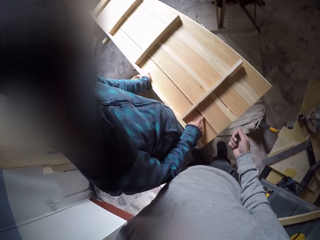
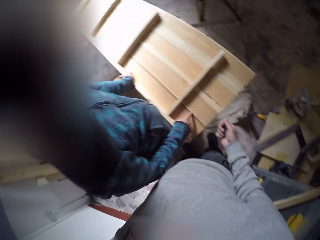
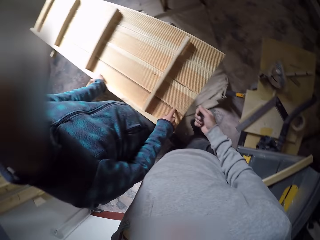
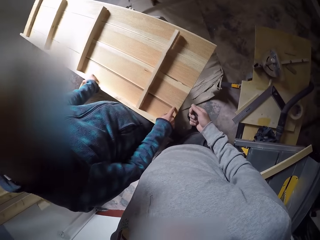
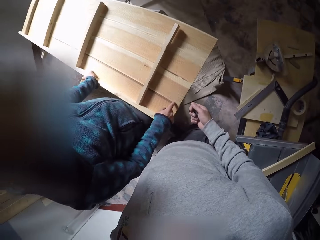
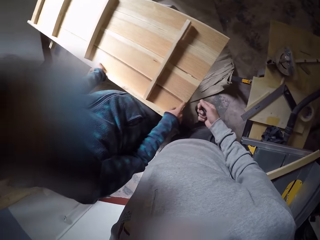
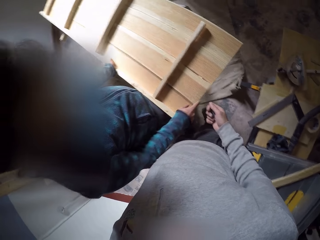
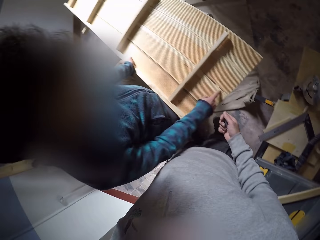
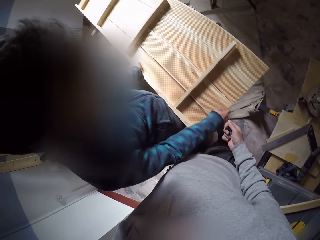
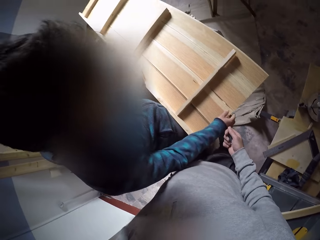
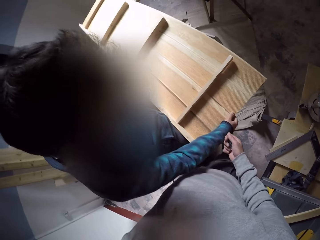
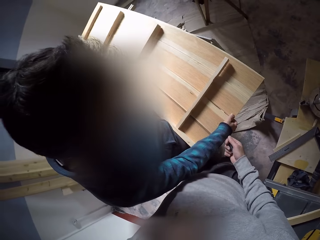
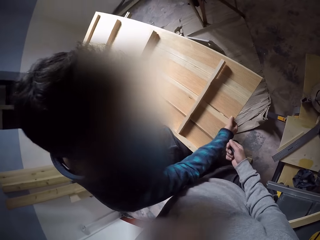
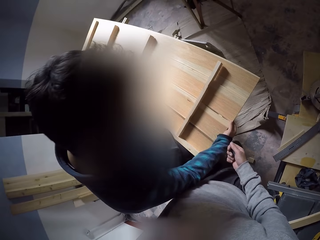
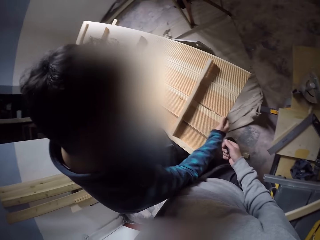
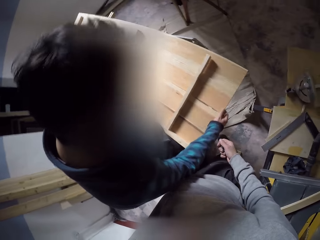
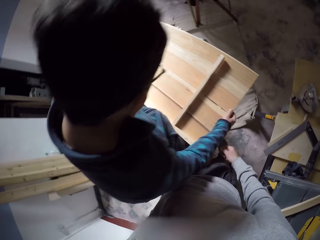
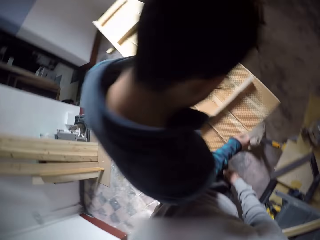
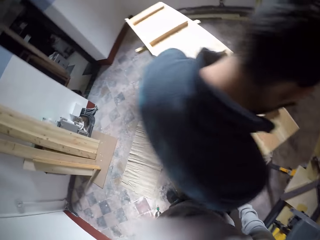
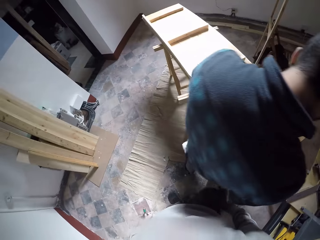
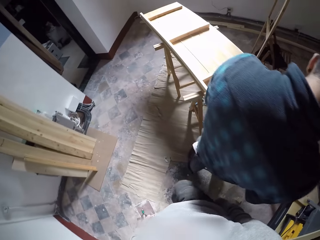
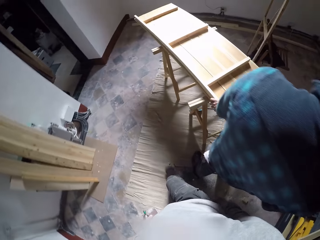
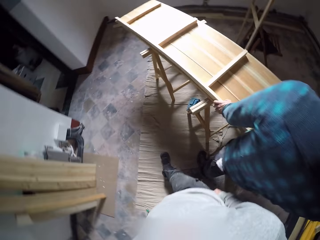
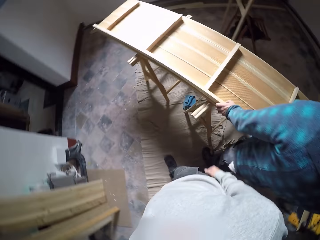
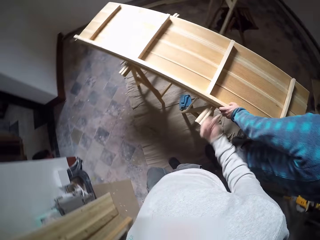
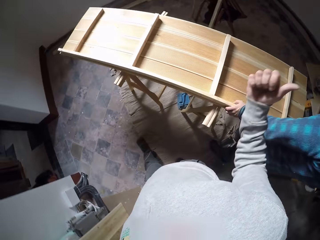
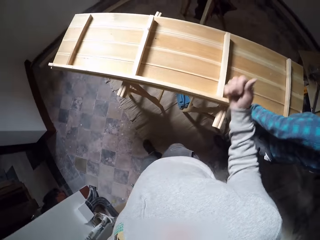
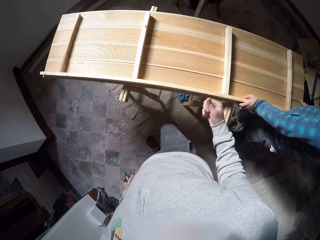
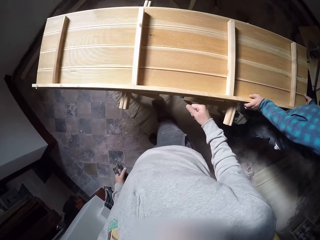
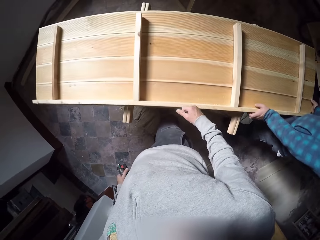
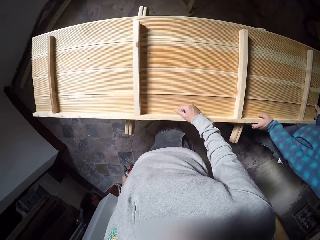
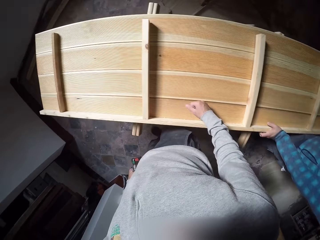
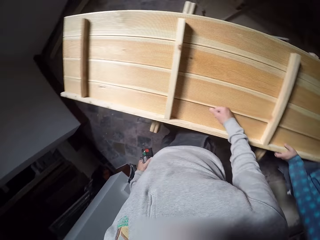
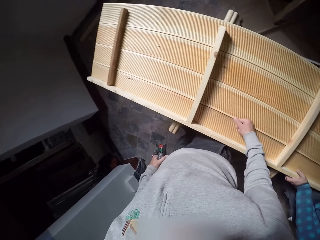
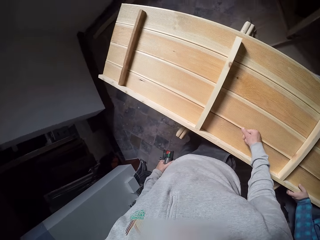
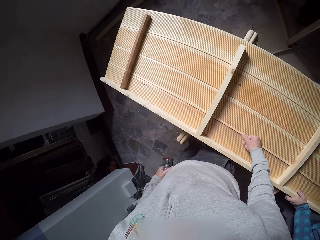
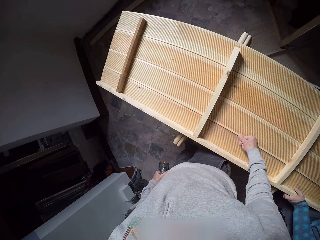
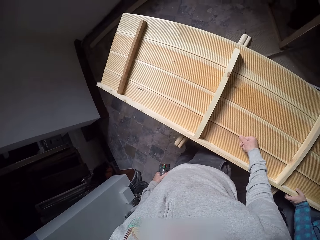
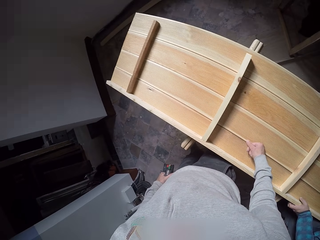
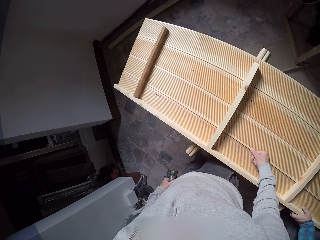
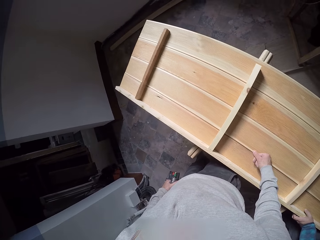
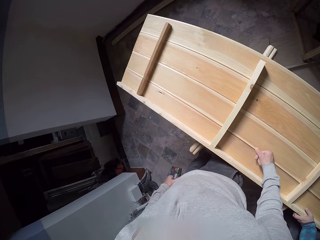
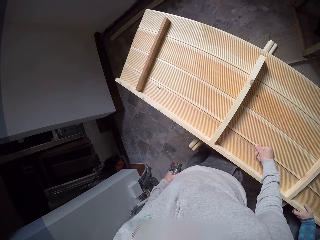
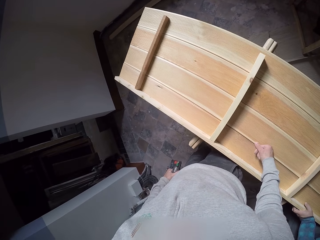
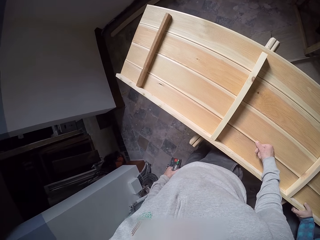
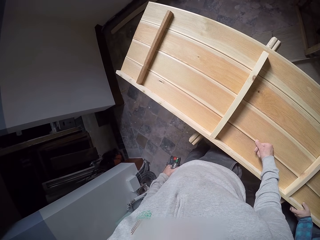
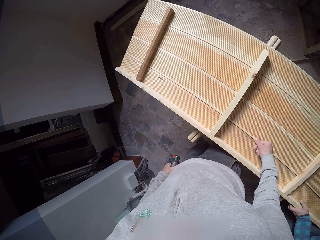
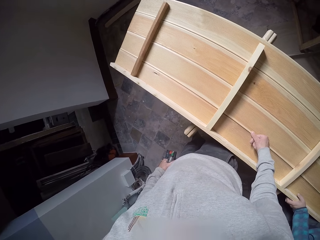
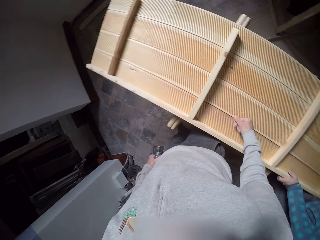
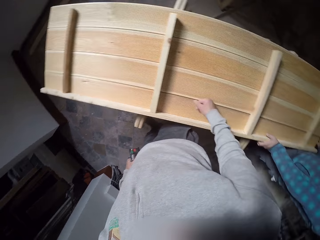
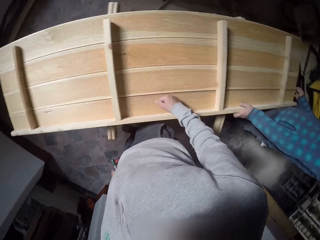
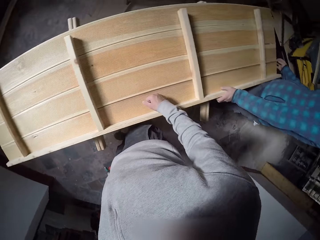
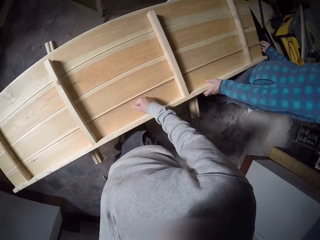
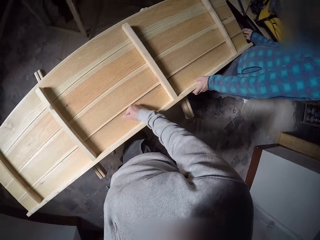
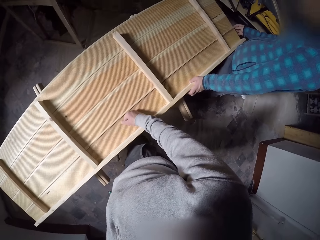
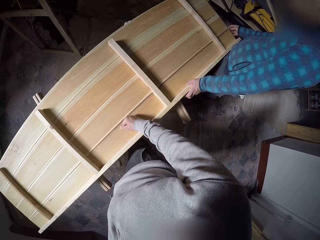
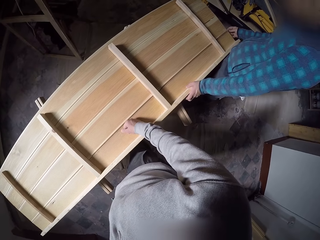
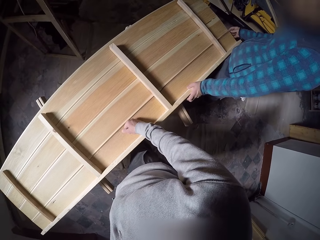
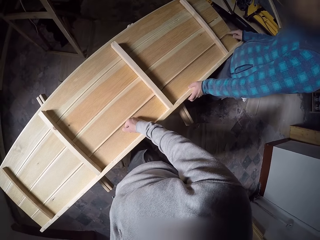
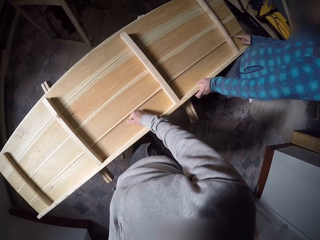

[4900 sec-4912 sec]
The camera wearer walks around the workshop. They converse with a man.

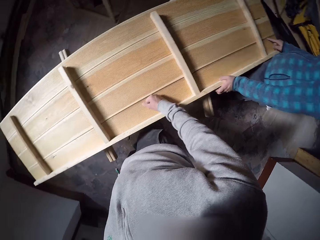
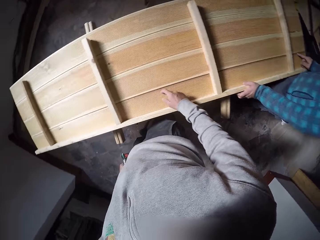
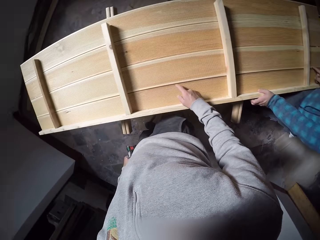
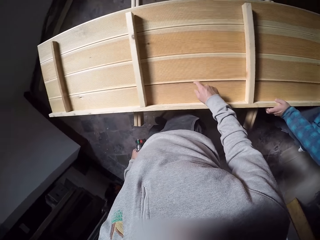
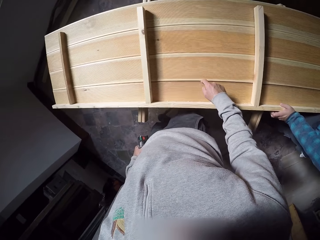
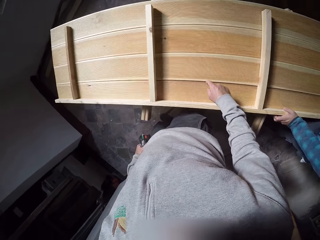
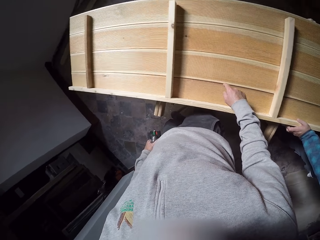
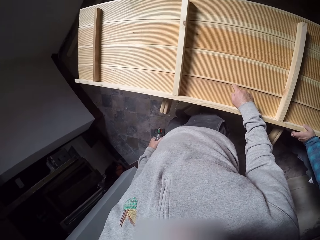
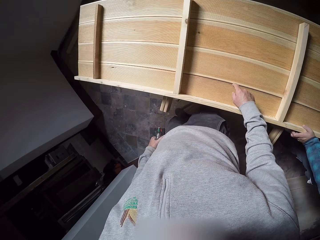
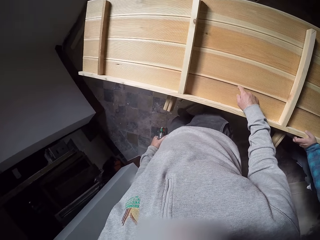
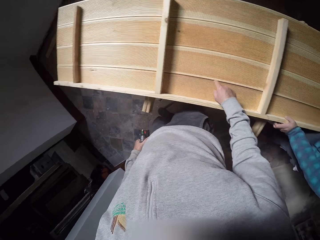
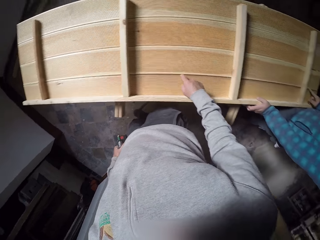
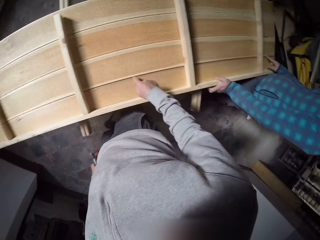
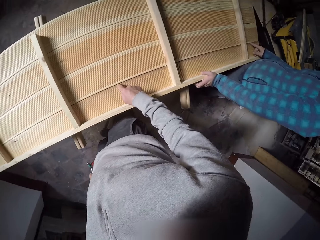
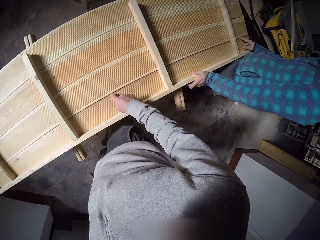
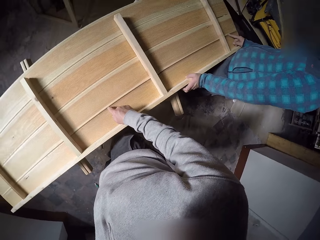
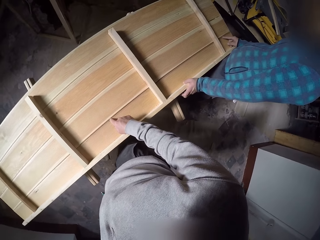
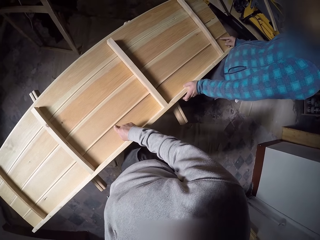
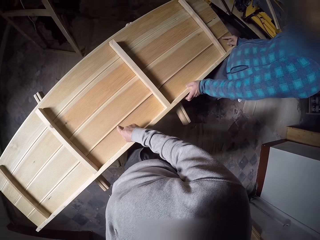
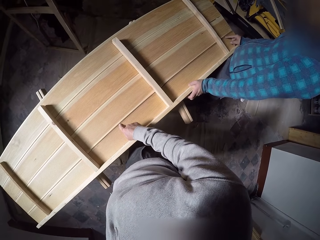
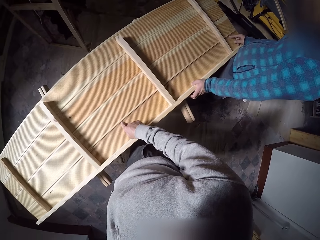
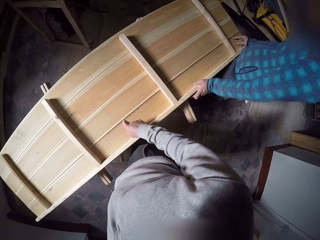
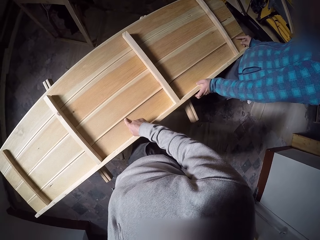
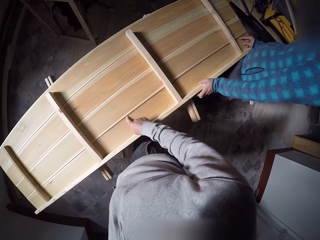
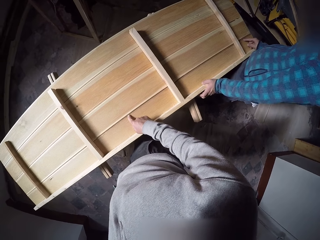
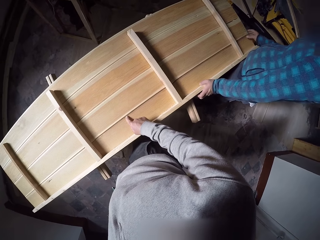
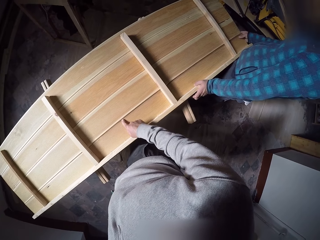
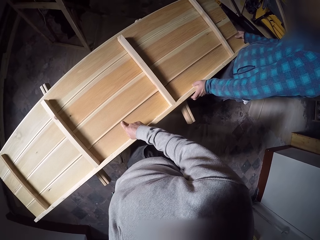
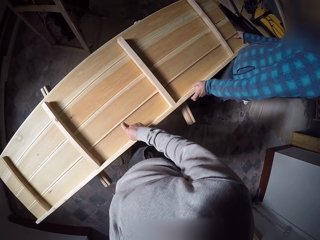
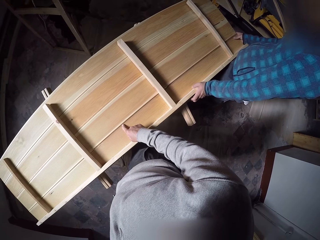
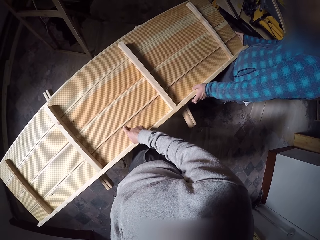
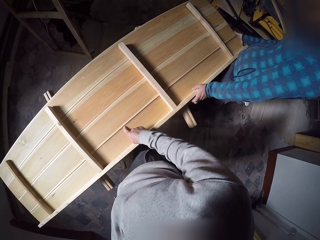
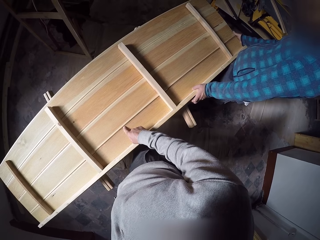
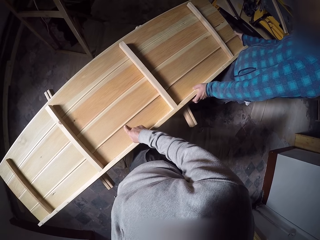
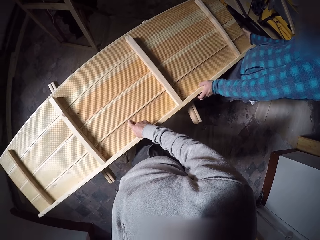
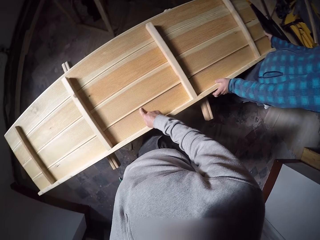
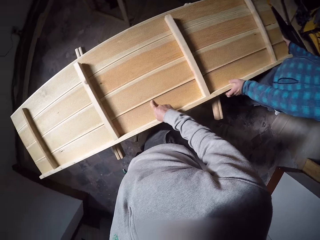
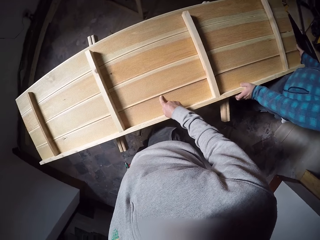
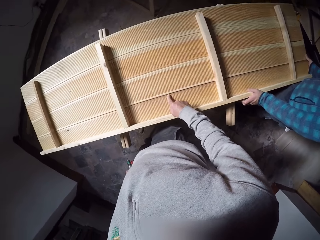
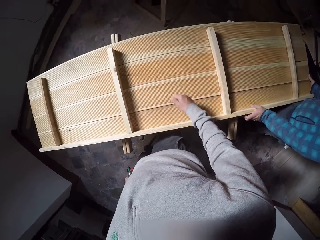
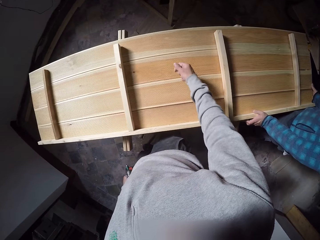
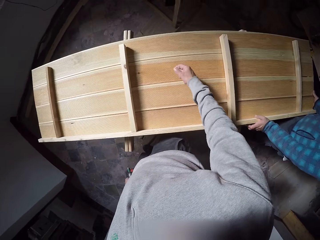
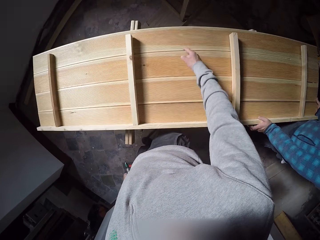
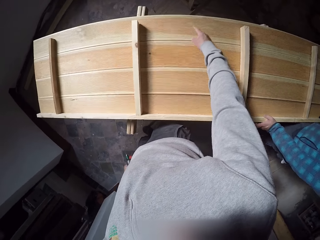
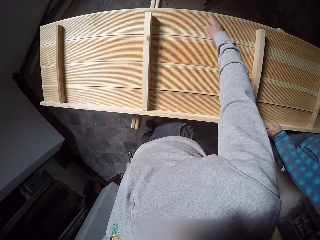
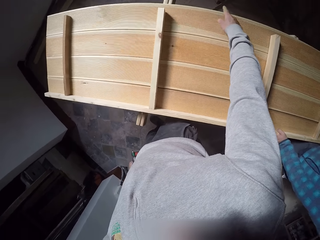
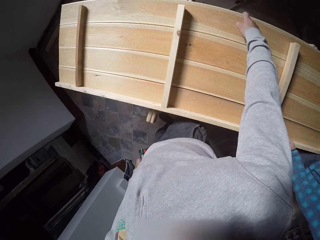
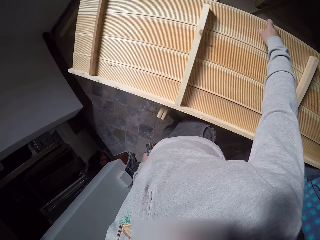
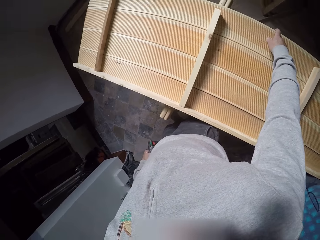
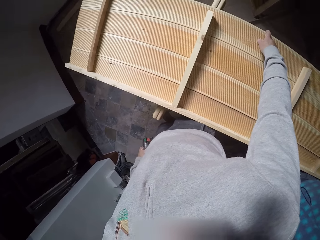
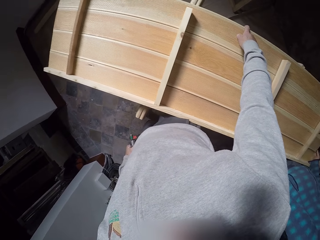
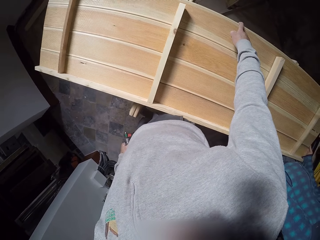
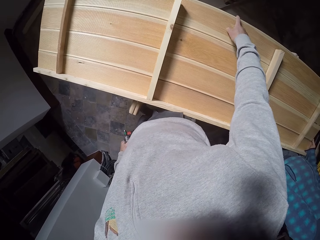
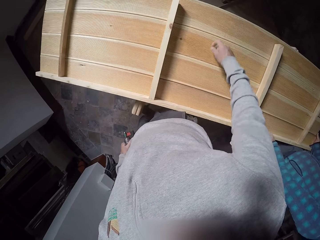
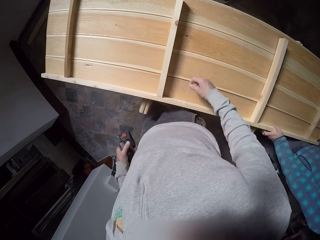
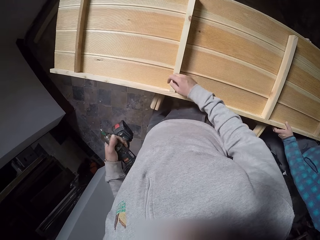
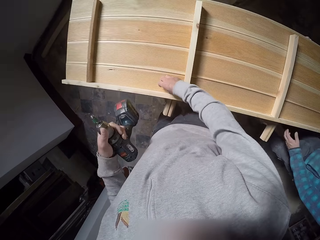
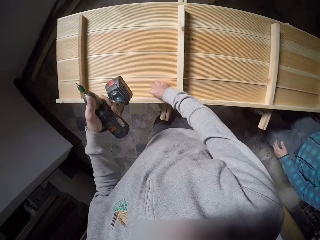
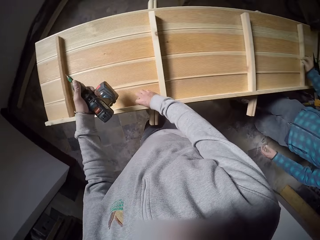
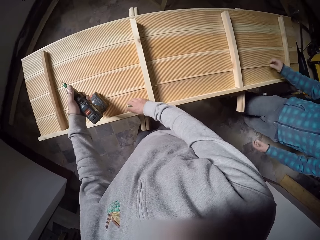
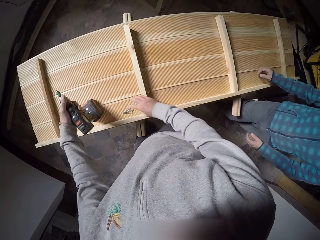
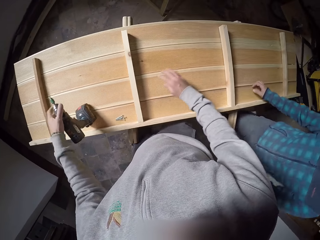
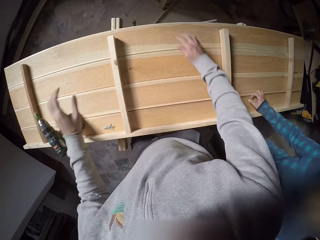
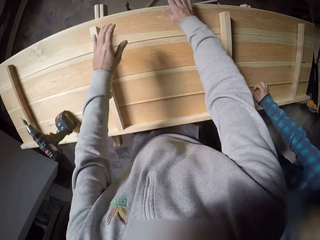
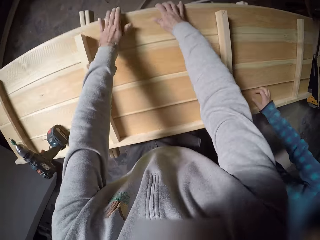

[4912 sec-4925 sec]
The camera wearer touches the wood frame with his right hand. He pours some screws on the wood frame with his right hand. He drops the impact driver on the wood frame with his left hand. He converses with a man.
